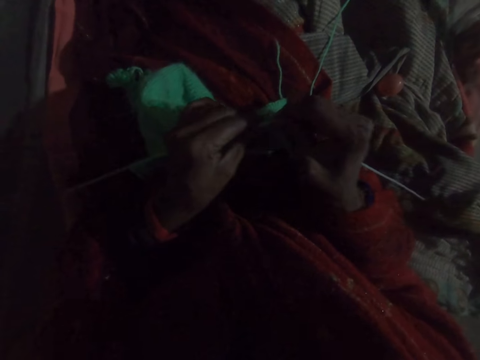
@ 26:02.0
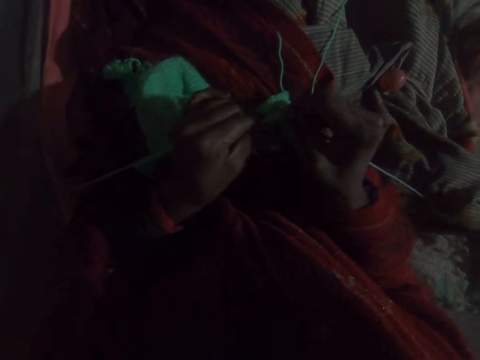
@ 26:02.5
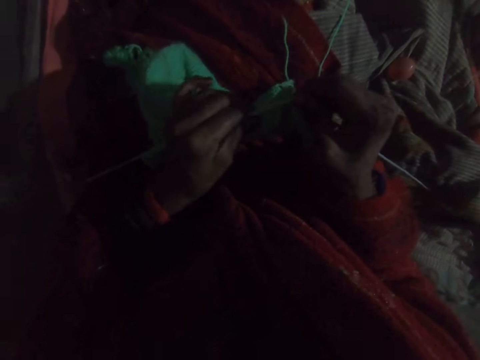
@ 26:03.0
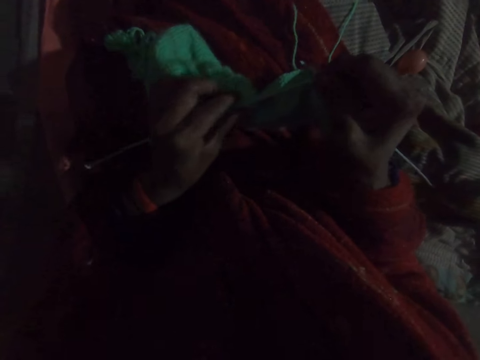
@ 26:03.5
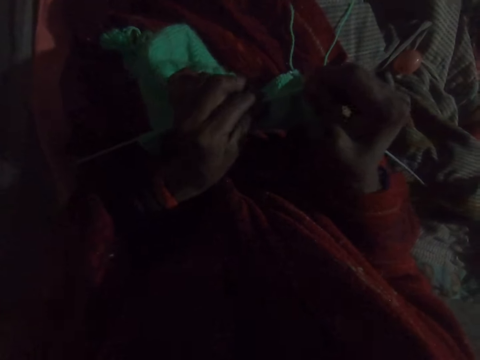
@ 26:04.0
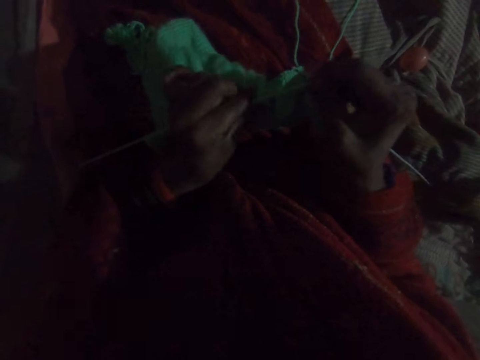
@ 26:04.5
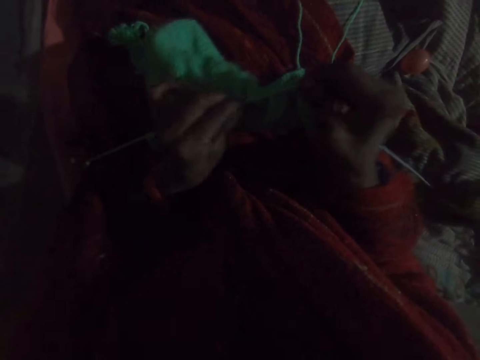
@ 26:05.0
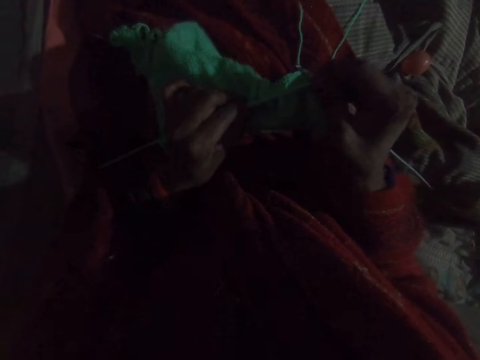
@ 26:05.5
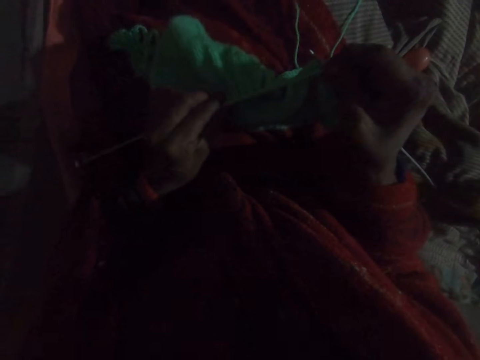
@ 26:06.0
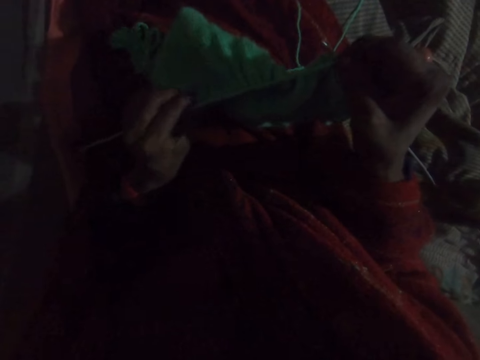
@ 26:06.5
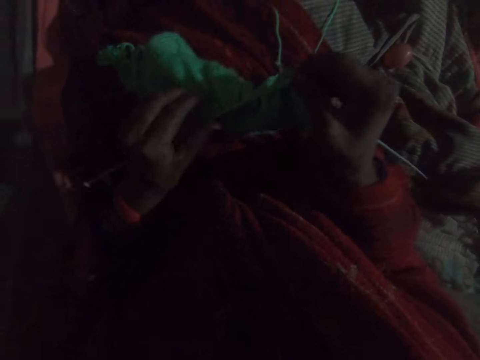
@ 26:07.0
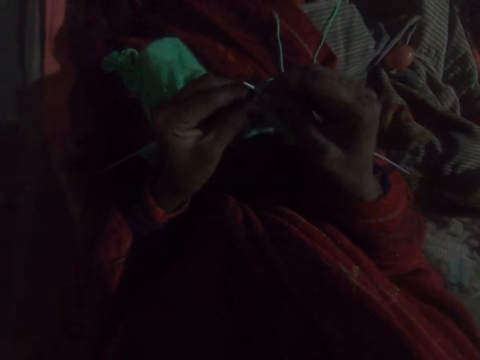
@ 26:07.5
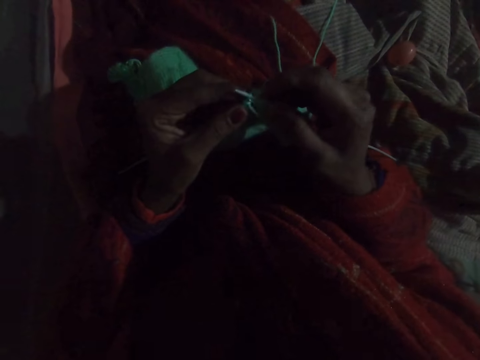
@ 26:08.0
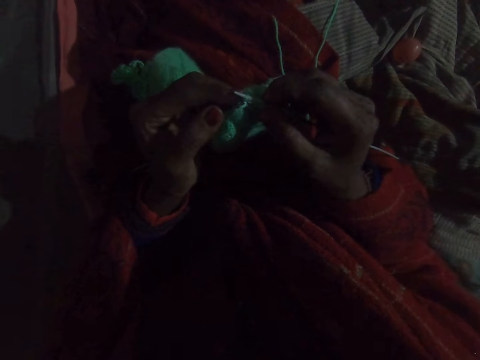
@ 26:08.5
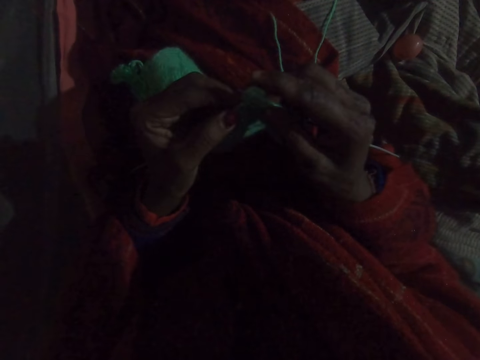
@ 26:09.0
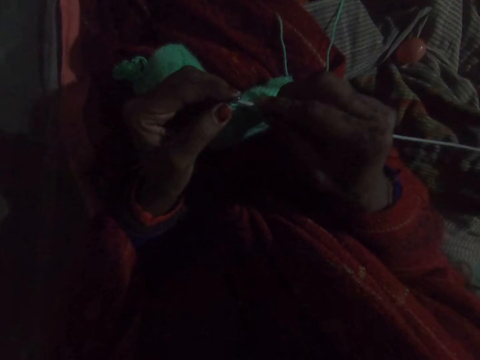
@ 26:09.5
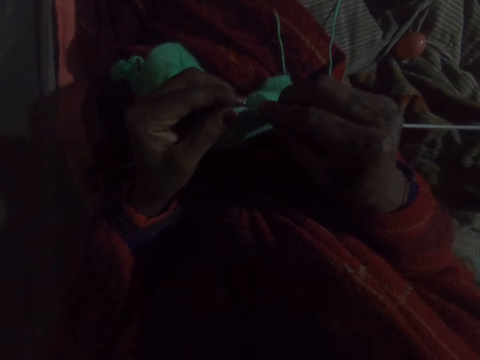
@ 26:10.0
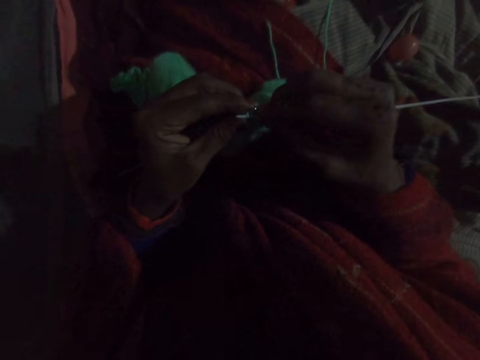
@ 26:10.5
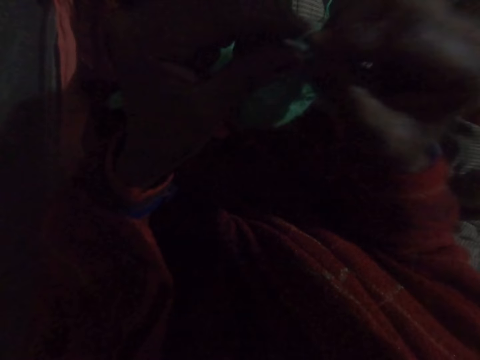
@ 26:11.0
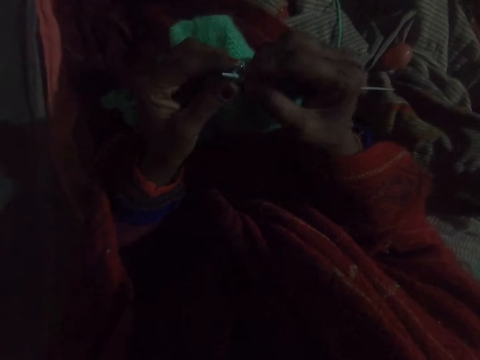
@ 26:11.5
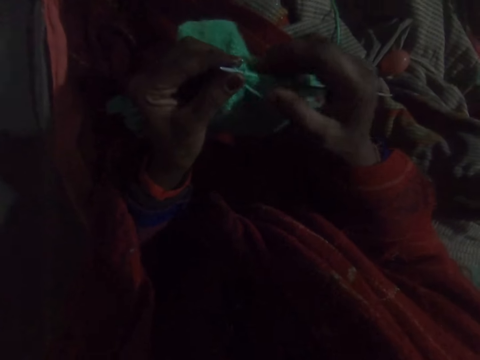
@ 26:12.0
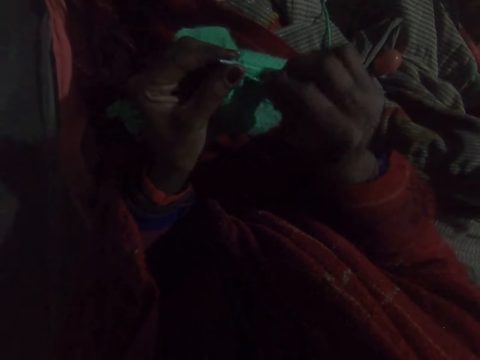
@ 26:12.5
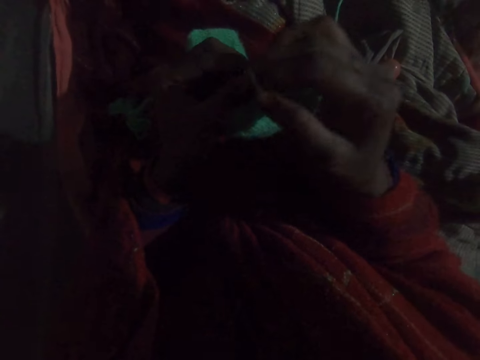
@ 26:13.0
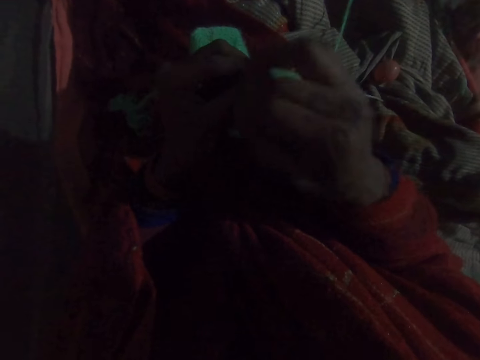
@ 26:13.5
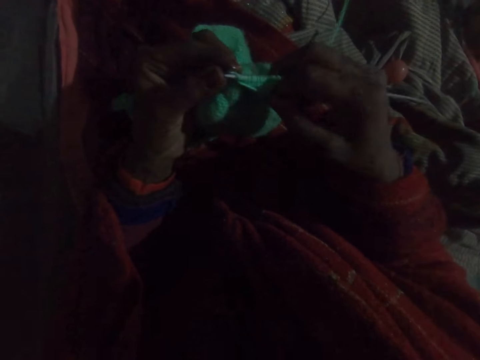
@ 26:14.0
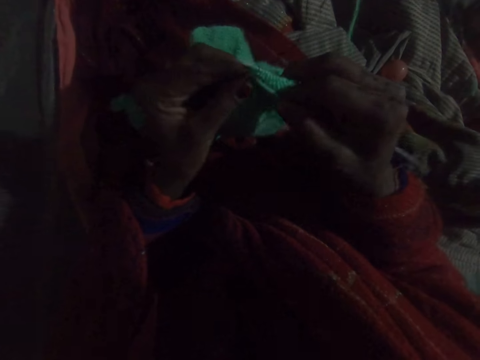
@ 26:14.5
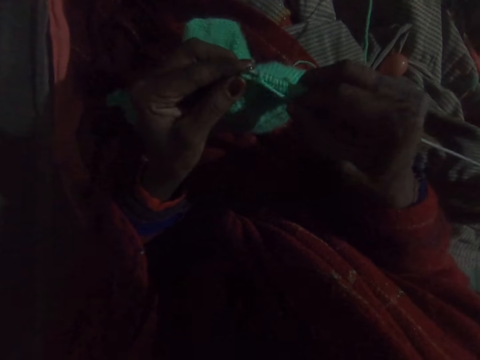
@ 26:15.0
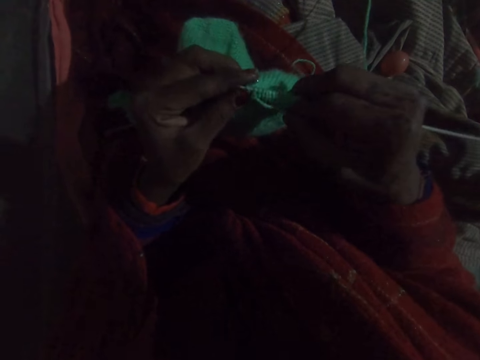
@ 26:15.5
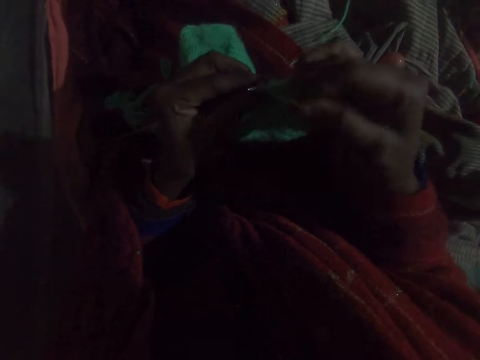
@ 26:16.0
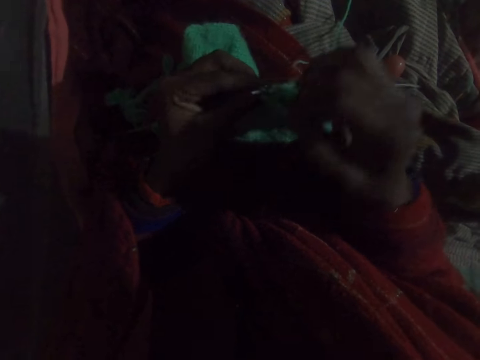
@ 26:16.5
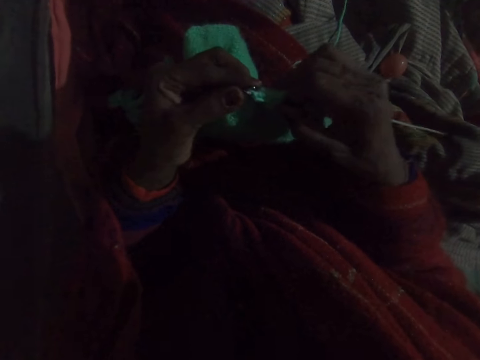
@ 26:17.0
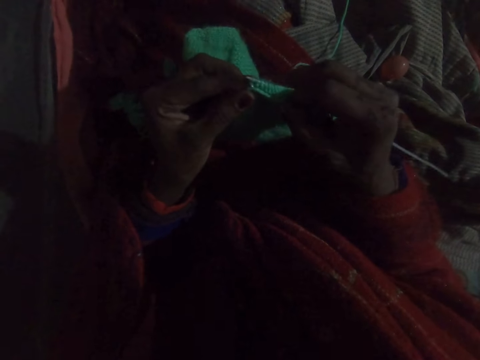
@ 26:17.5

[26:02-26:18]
The camera wearer pushes the fabric or woolen cloth up on the knitting pin. They knit the fabric with the knitting pin and yarn. They move the woolen cloth. They take a round thread. They knit the woolen cloth. They take the round thread.

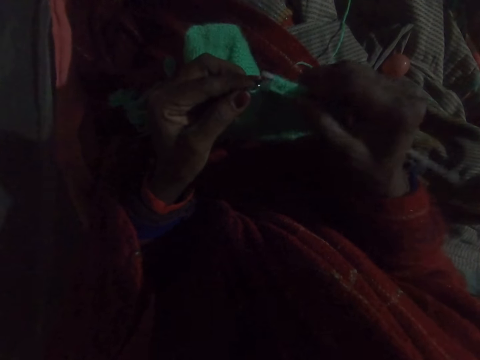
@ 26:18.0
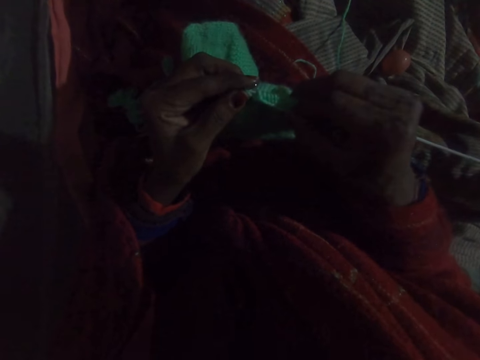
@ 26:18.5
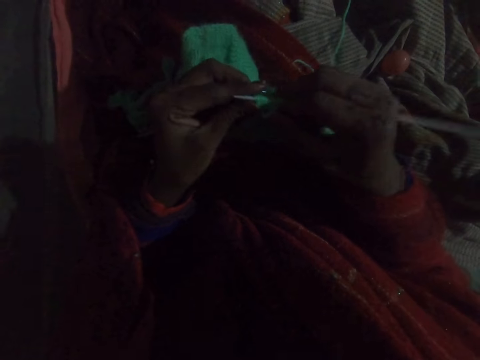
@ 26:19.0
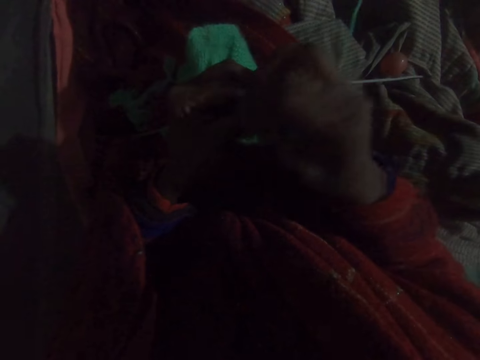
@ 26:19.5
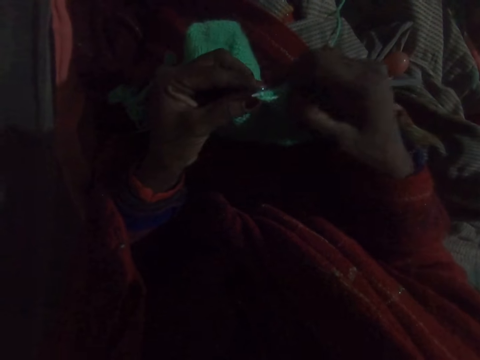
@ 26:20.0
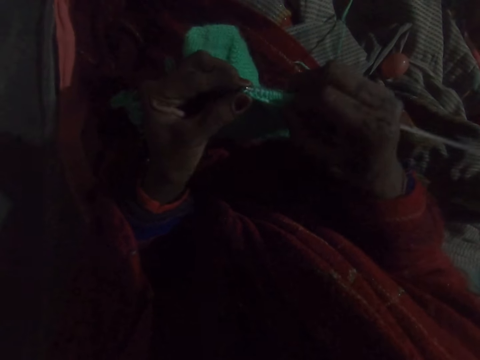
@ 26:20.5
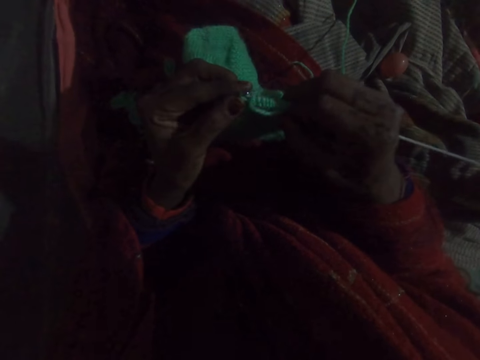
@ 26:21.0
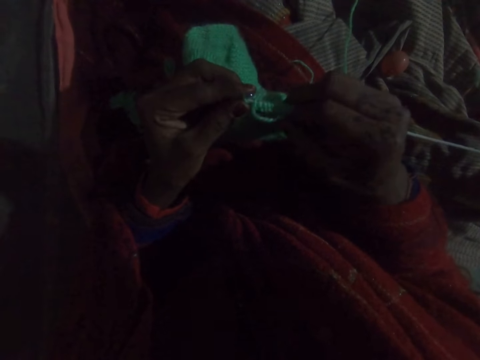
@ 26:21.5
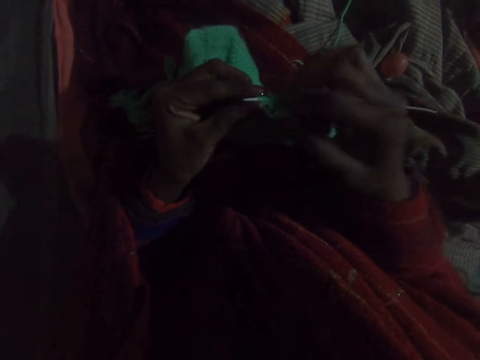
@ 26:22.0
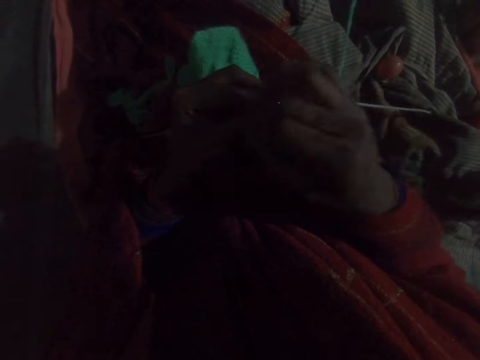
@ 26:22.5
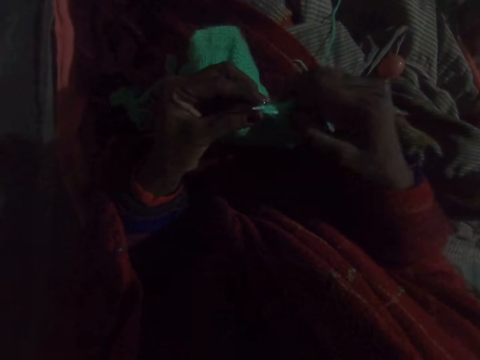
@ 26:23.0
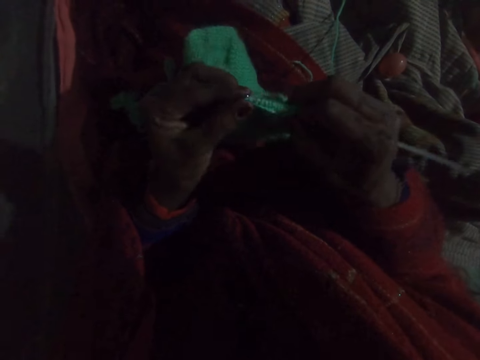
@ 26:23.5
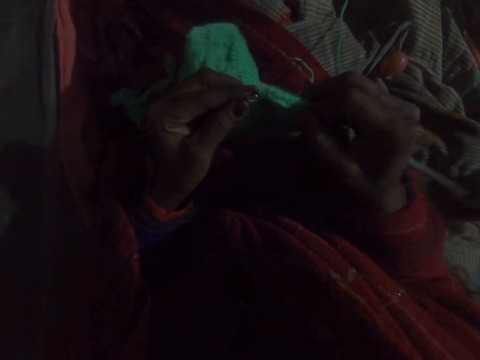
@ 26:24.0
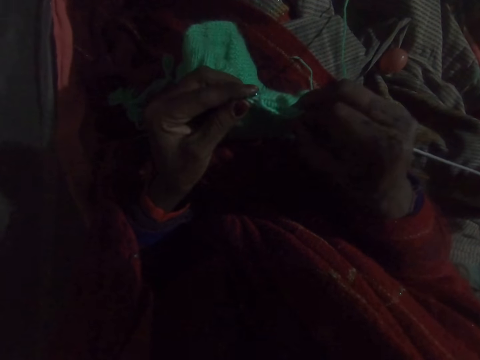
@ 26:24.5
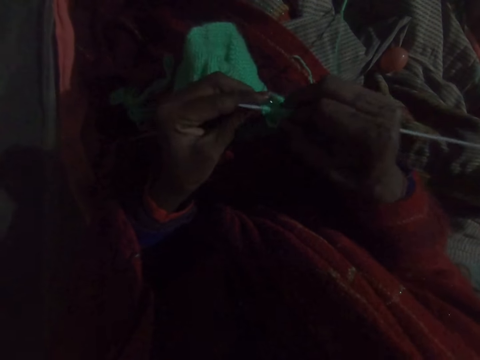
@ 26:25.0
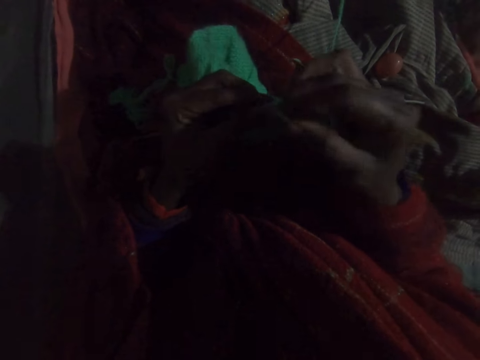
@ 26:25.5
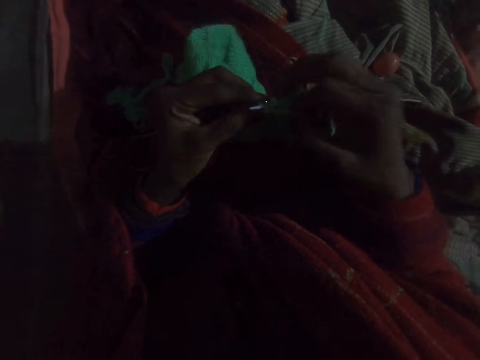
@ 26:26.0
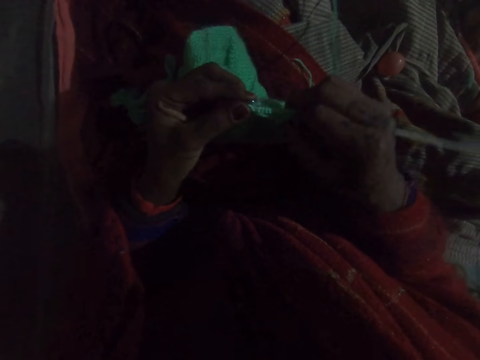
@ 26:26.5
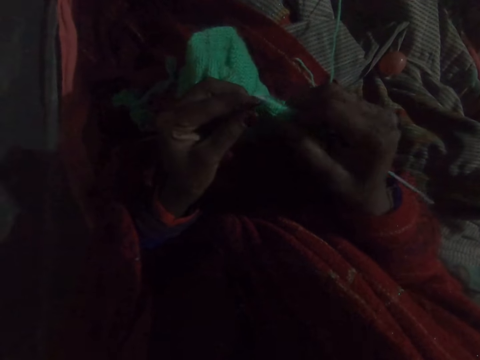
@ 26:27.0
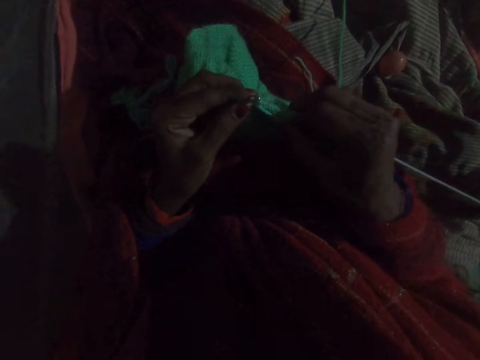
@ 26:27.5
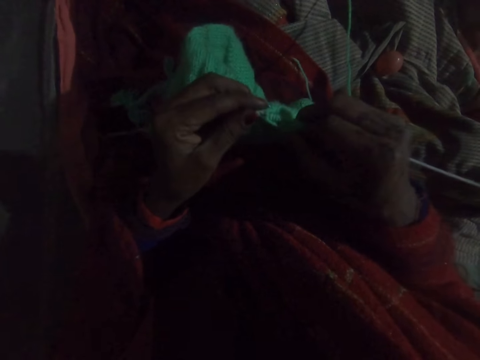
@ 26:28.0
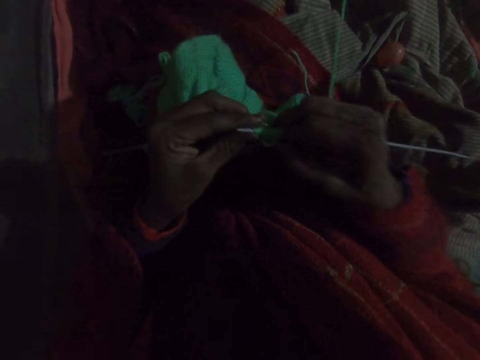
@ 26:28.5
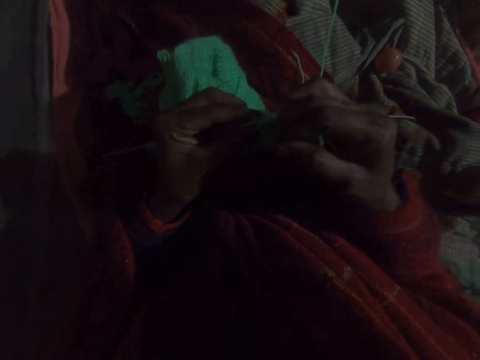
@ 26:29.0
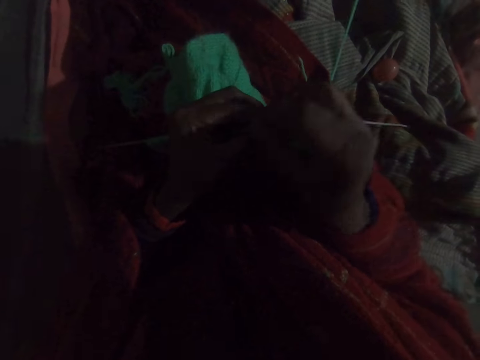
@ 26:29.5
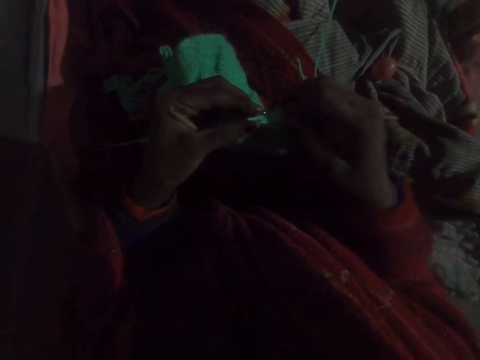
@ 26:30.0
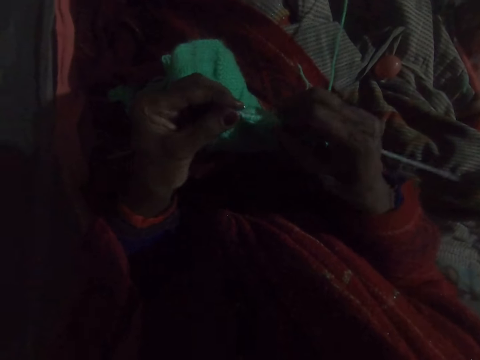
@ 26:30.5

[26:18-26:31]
The camera wearer knits a woolen cloth. They take a round thread. They knit the woolen cloth. They take the round thread. They knit the woolen cloth. They take the round thread. They knit the woolen cloth. They take the round thread.
